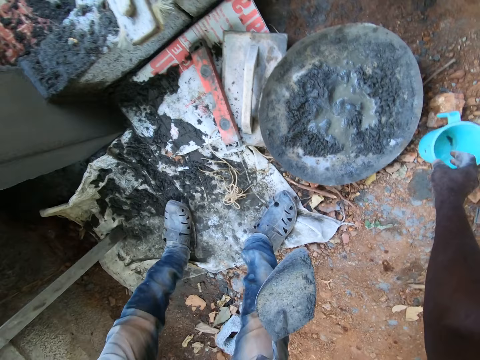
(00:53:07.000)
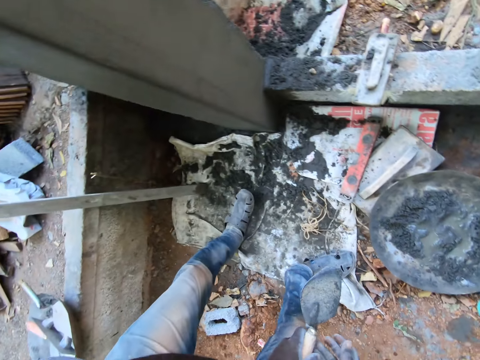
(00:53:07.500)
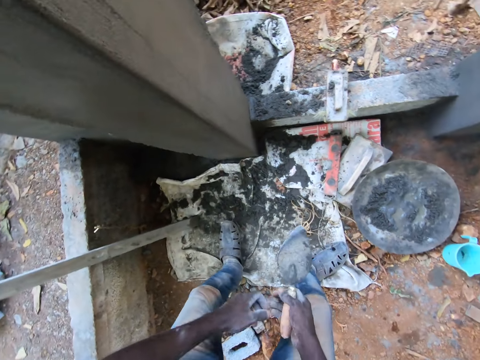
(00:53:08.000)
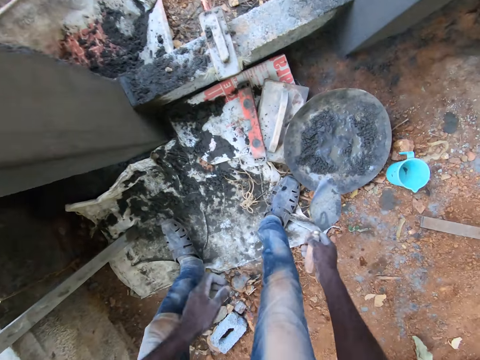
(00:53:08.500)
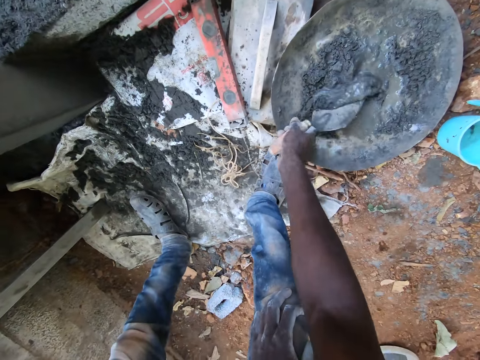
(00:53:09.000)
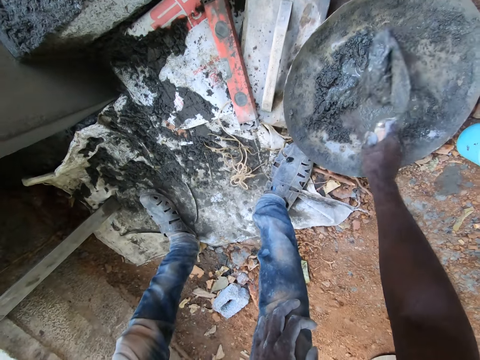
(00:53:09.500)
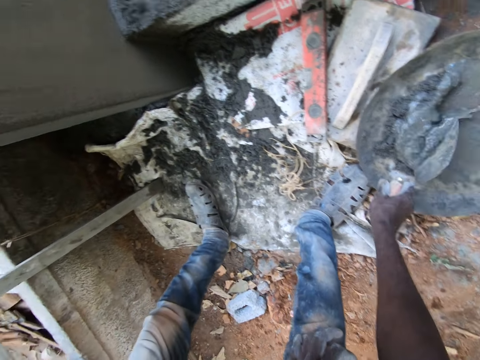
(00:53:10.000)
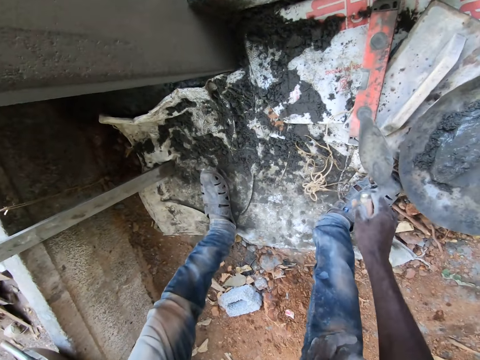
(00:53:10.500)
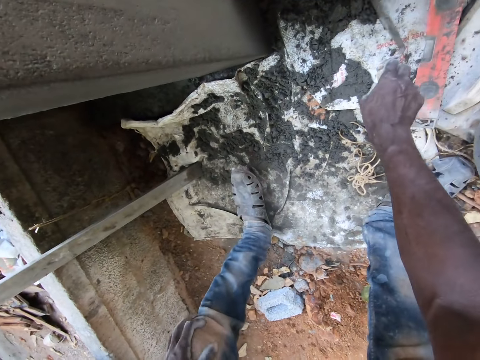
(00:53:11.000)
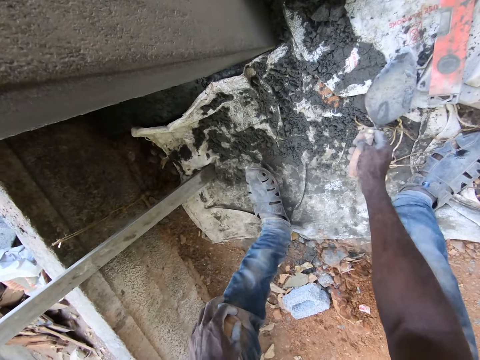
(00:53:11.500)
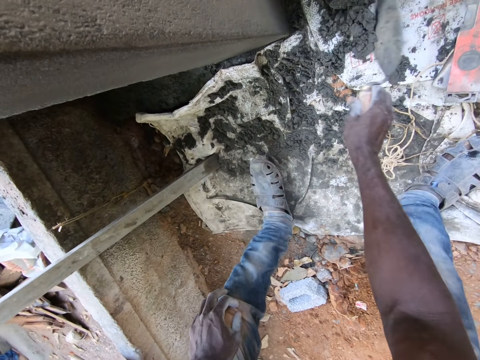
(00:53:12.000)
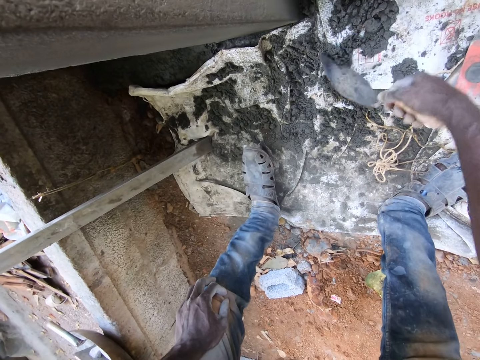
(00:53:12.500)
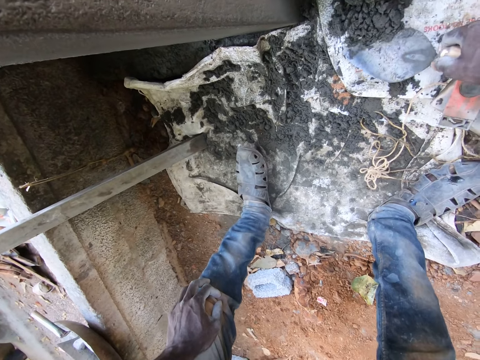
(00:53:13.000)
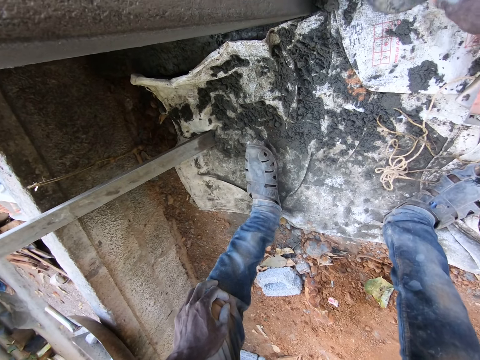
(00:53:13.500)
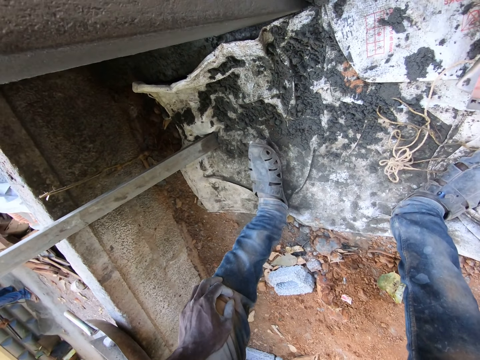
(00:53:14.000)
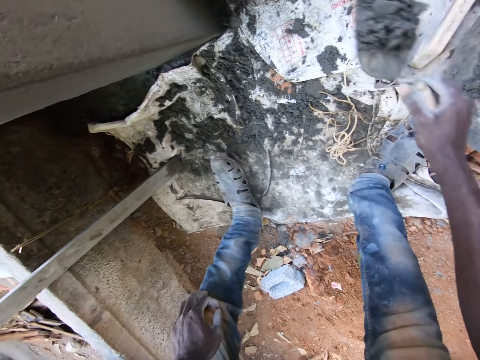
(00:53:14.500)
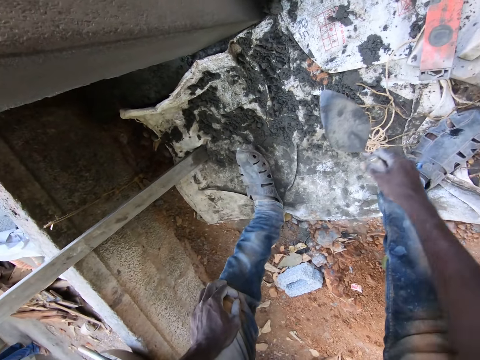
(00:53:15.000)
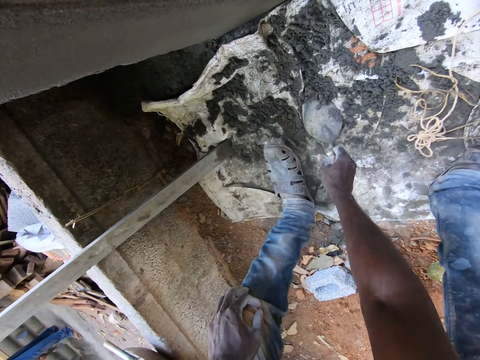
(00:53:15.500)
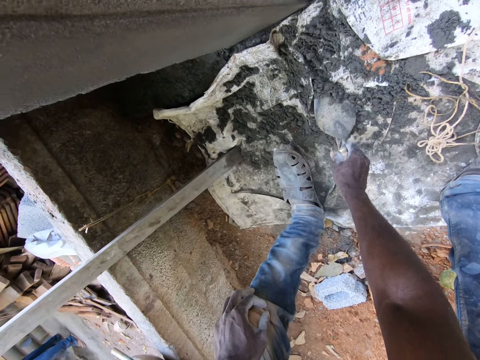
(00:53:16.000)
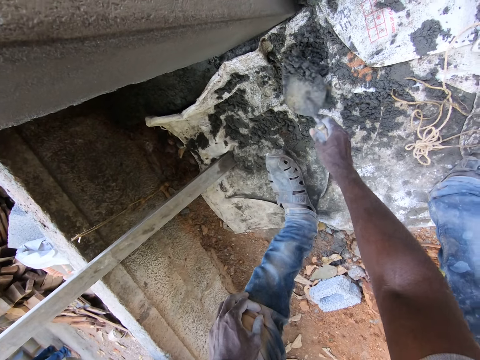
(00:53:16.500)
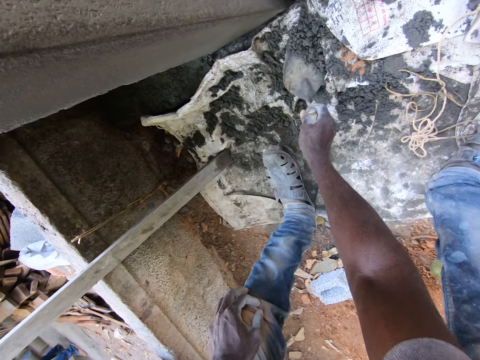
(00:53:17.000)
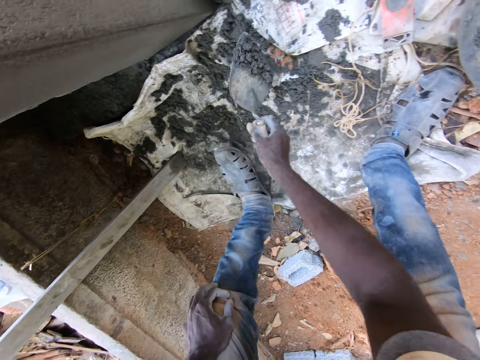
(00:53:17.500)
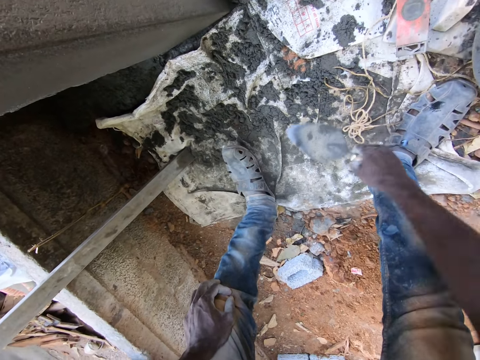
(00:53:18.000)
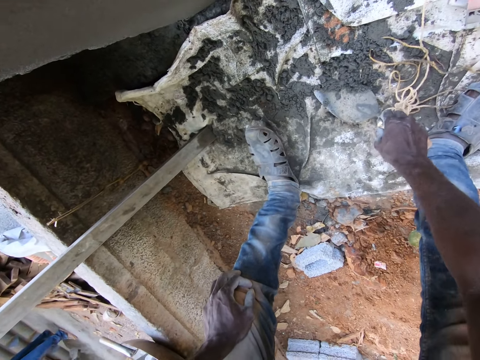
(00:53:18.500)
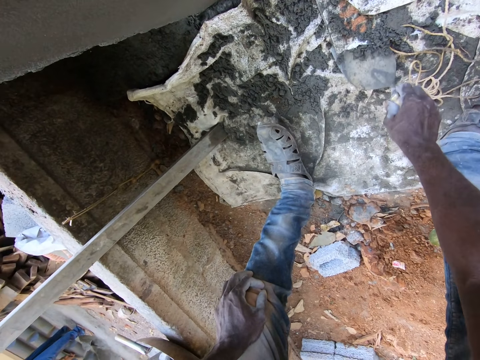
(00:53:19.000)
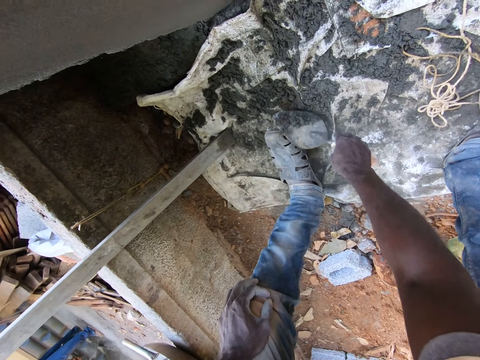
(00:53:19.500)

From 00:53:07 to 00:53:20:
The camera wearer drops the plastic cup on the floor with his right hand. He passes the hand trowel to his right hand with his left hand. He mixes the cement or grout and water in the head pan or basin with the hand trowel in his right hand. He packs the cement from the floor with the hand trowel in his right hand. He pours the cement in the head pan with the hand trowel in his right hand. He picks up the grout with the trowel and throws the grout in the basin with the trowel.

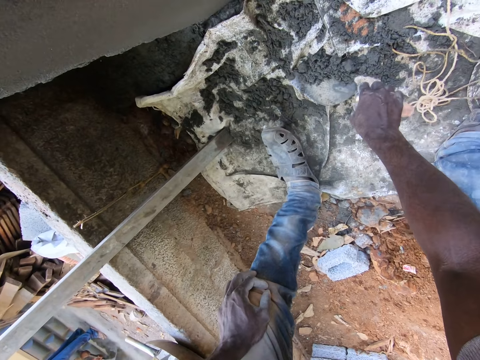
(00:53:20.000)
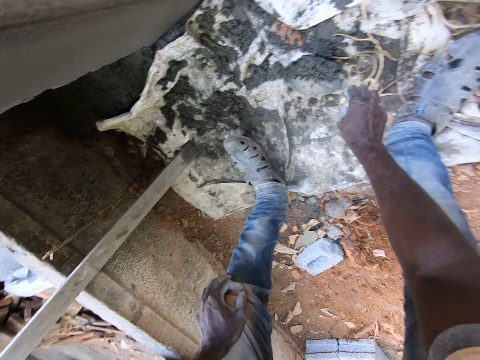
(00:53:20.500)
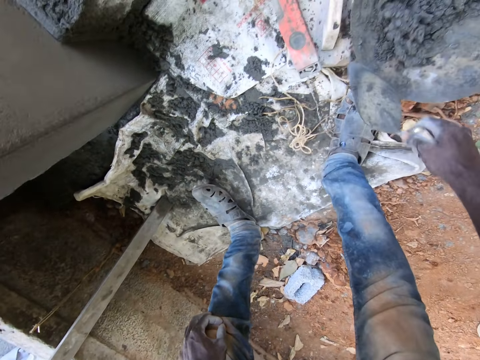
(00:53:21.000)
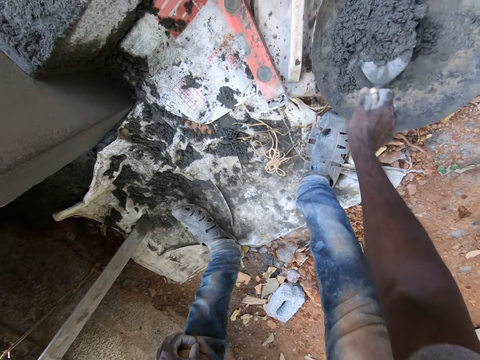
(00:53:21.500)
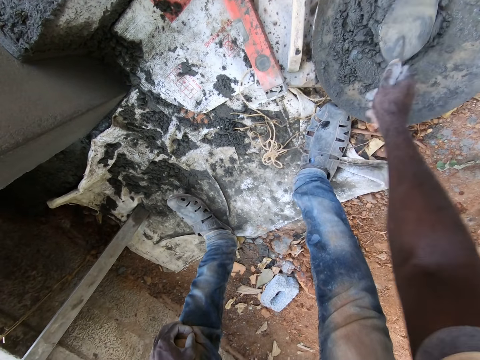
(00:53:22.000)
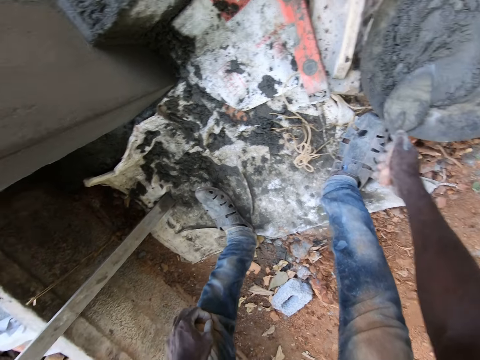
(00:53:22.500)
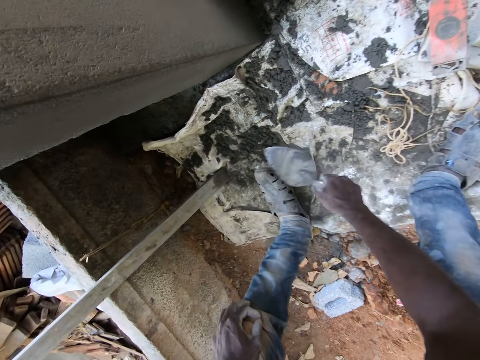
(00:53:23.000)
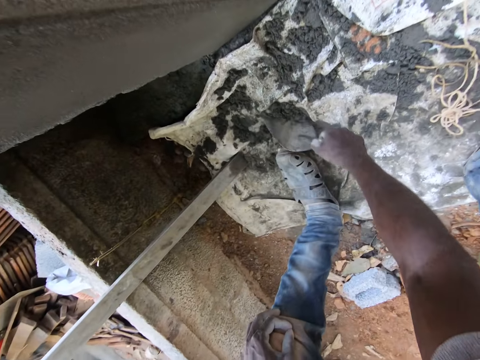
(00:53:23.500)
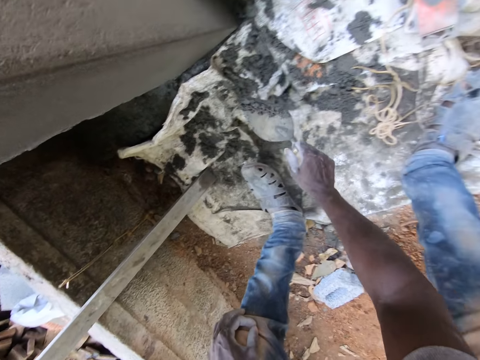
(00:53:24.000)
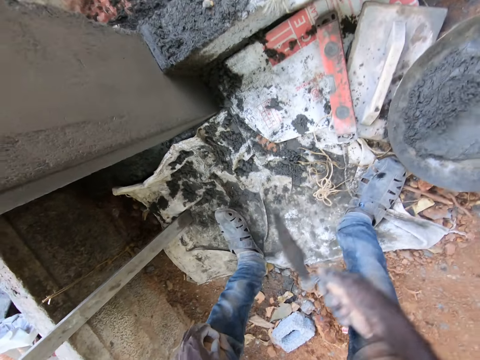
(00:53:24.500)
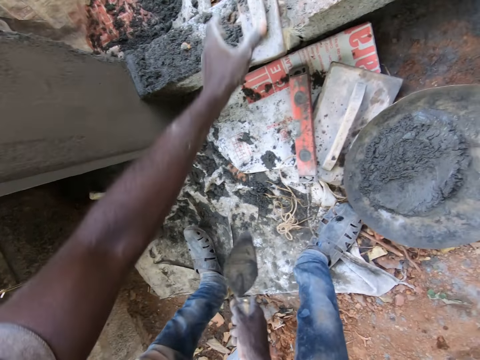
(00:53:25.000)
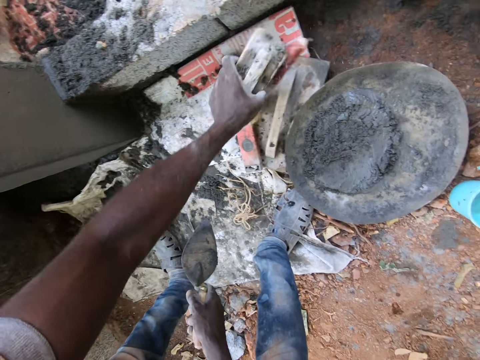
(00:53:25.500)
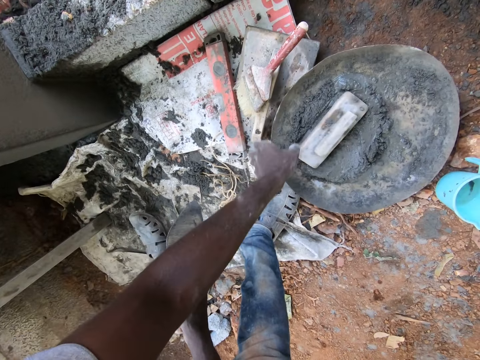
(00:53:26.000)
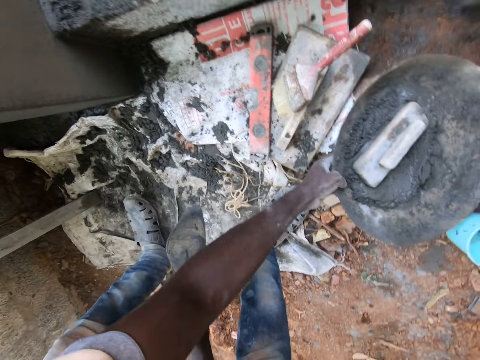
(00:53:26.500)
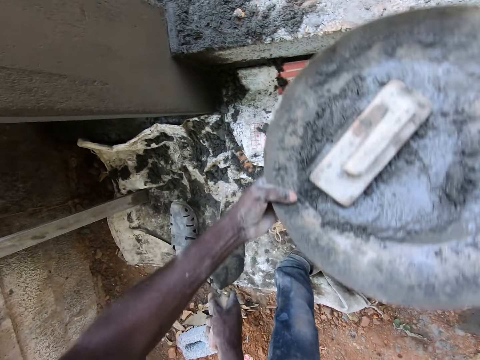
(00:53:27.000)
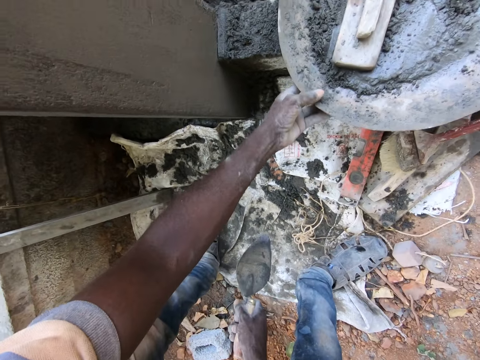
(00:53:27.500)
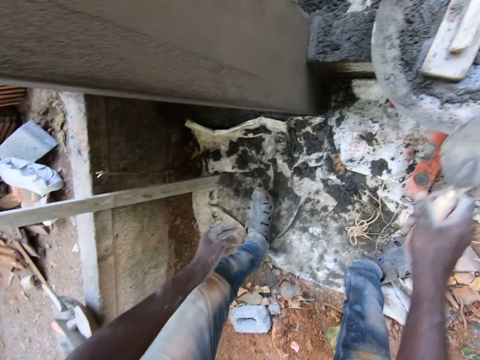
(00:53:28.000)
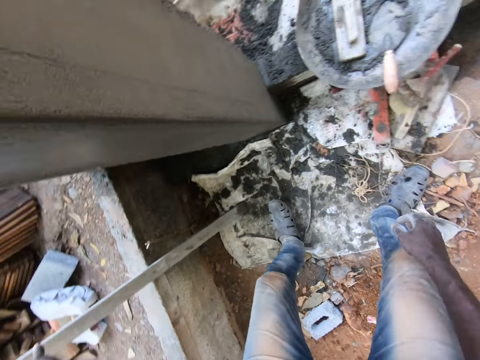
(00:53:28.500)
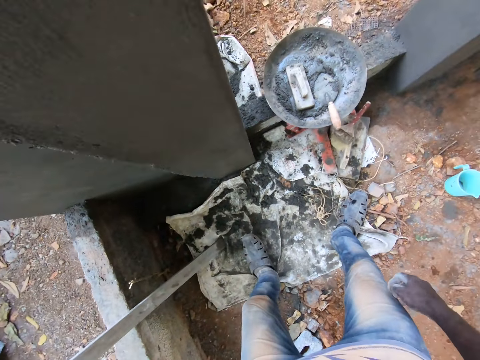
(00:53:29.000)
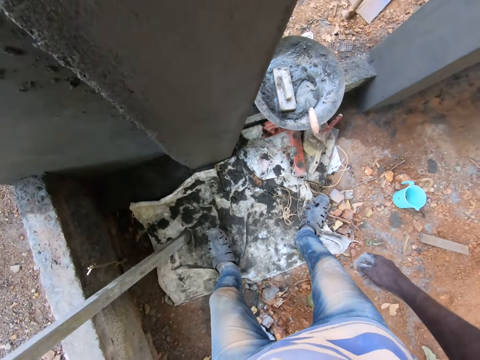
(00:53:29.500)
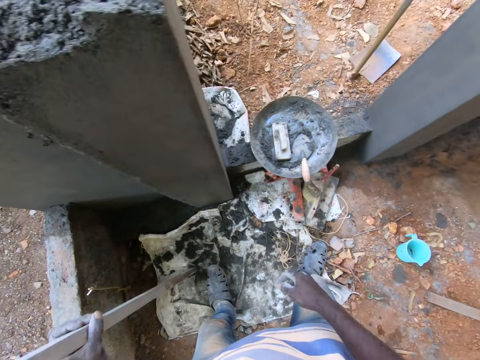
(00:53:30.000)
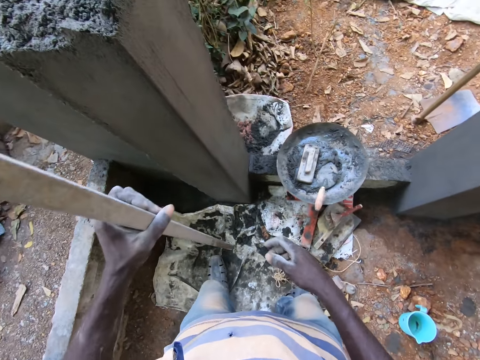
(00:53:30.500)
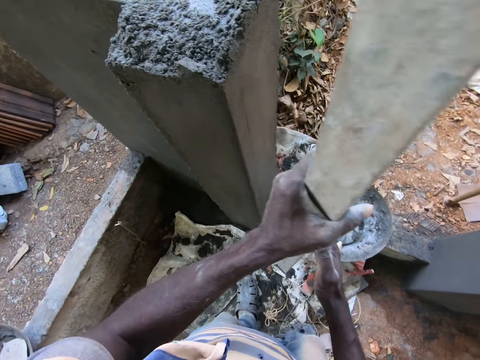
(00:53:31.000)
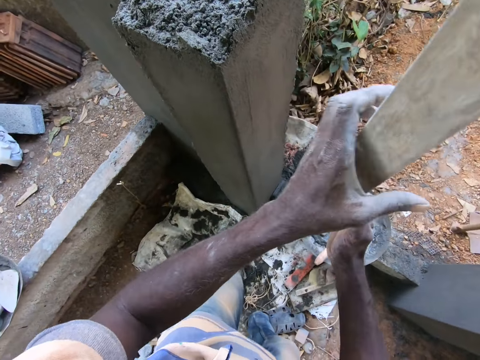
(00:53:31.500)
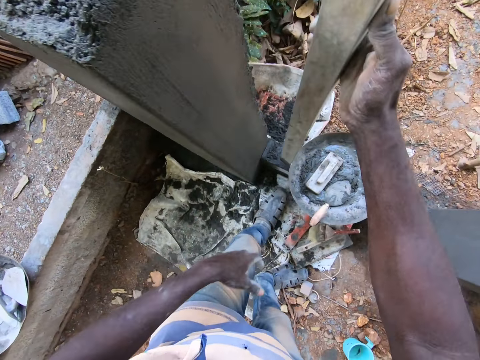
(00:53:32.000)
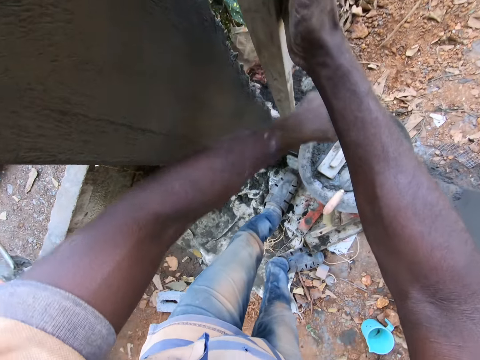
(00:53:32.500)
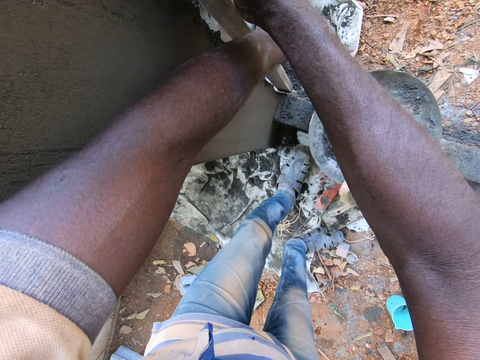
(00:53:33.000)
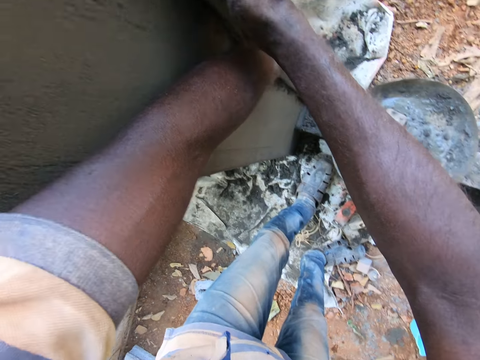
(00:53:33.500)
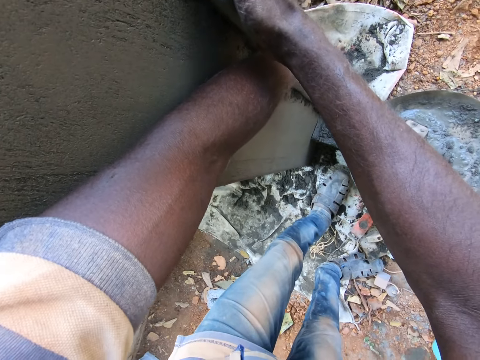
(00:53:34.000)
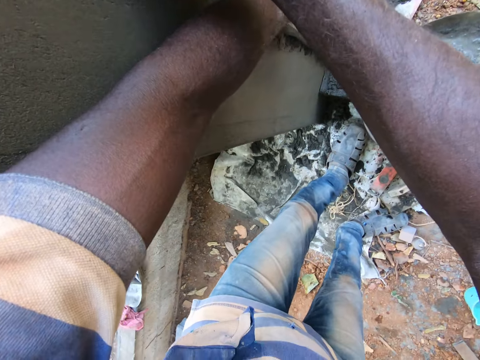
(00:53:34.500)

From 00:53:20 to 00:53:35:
The camera wearer picks grout with a trowel. He throws the grout in a basin with the trowel. He mixes the cement and water in the head pan with the hand trowel in his right hand. He packs cement from the floor with the hand trowel in his right hand. He pours the cement in the head pan with the hand trowel in his right hand. He picks the wooden leveler and a hand brush from a wedge with his left hand. He drops the hand brush on the floor with his left hand. He drops the wooden leveler in the head pan with his left hand. He carries the head pan from the floor with his left hand. He picks grout. He drops the head pan on the wedge with his left hand. He drops the hand trowel in the head pan with his right hand. He picks the iron leveler or metal bar from the floor with his left hand. He passes the iron leveler to his right hand with his left hand. He levels the wall with the iron leveler with both hands. He places the metal bar against the wall.
